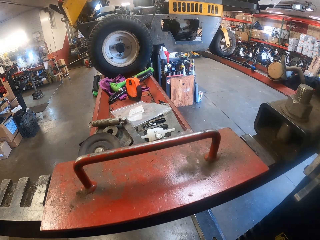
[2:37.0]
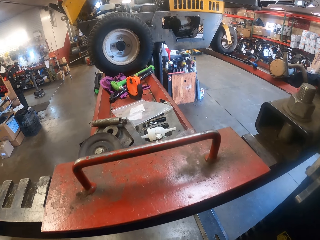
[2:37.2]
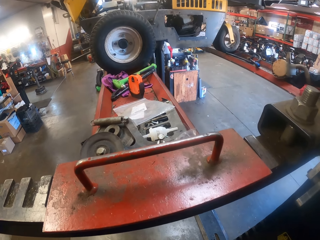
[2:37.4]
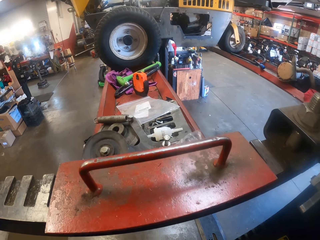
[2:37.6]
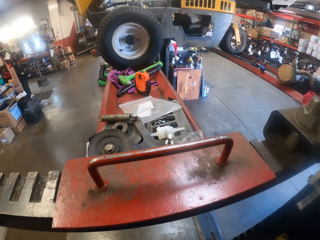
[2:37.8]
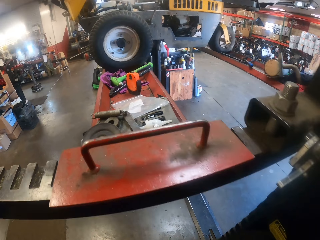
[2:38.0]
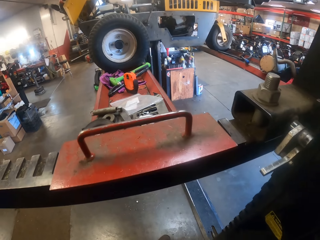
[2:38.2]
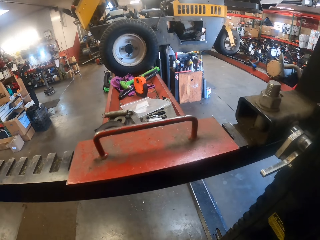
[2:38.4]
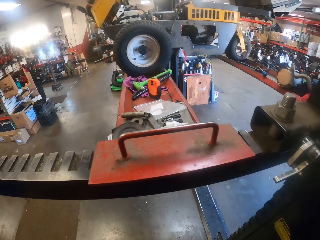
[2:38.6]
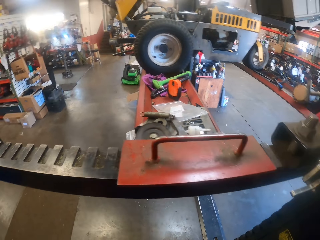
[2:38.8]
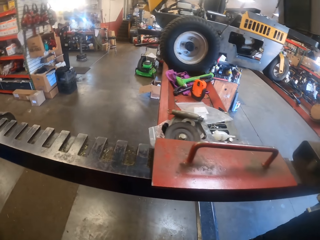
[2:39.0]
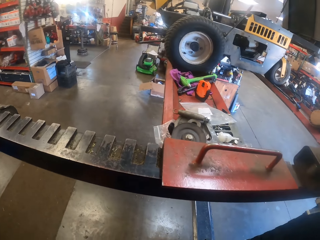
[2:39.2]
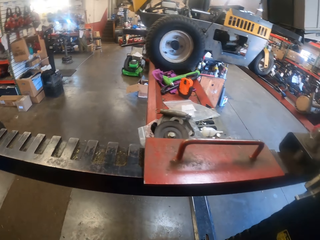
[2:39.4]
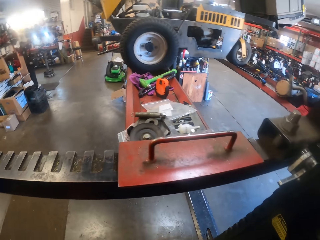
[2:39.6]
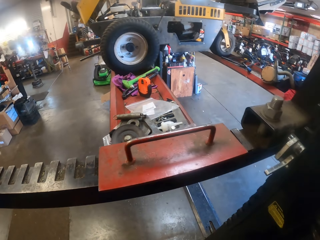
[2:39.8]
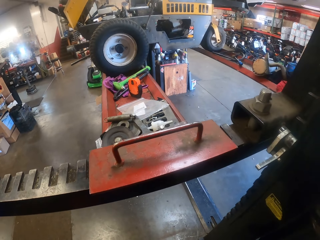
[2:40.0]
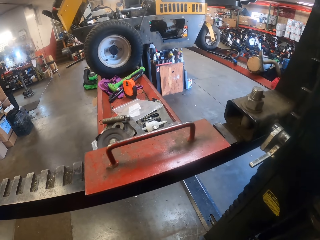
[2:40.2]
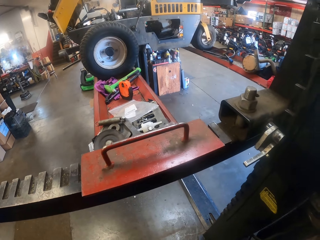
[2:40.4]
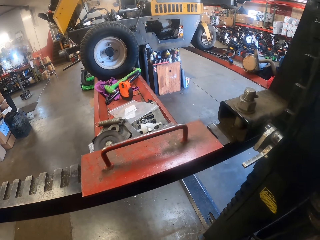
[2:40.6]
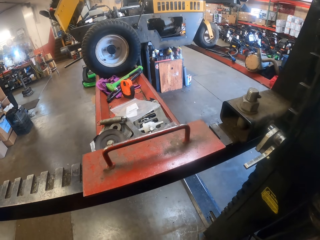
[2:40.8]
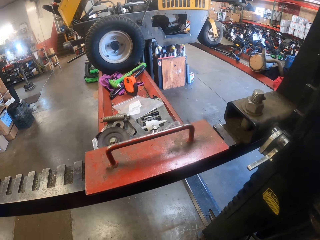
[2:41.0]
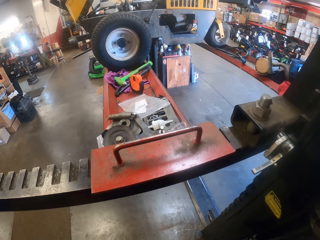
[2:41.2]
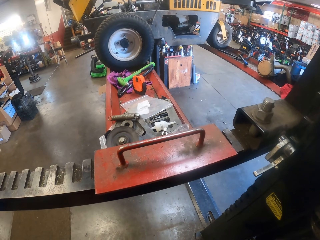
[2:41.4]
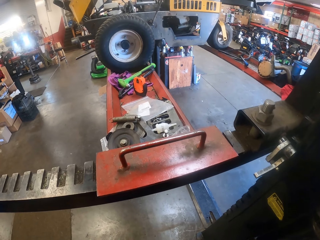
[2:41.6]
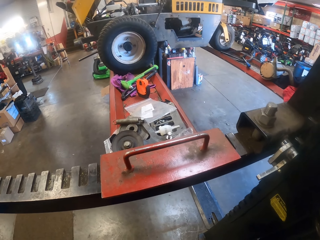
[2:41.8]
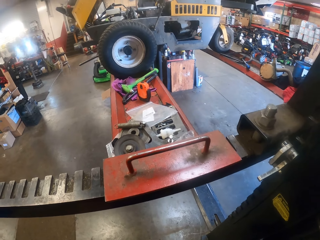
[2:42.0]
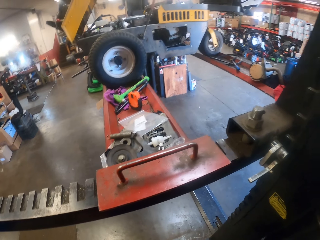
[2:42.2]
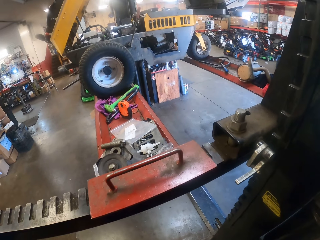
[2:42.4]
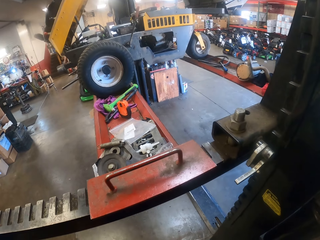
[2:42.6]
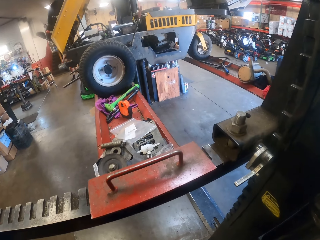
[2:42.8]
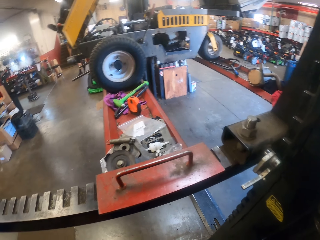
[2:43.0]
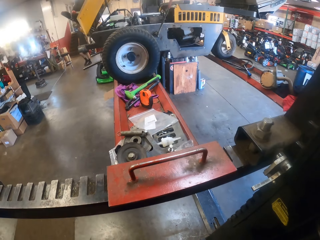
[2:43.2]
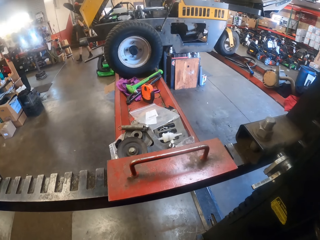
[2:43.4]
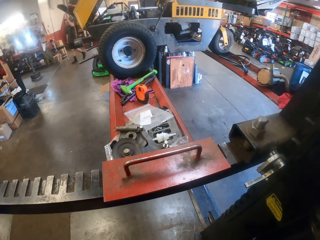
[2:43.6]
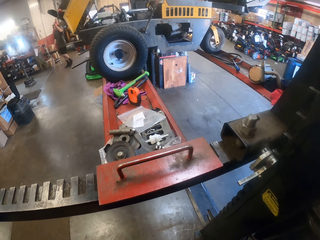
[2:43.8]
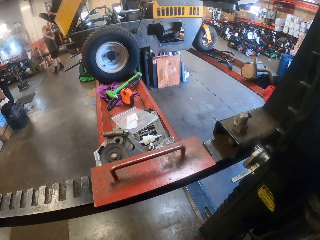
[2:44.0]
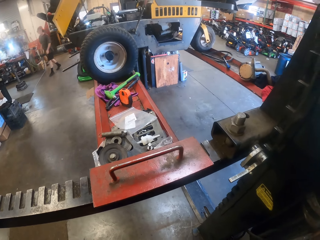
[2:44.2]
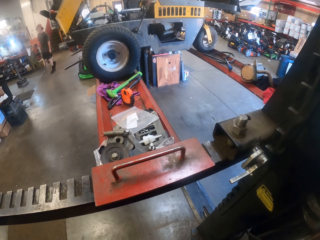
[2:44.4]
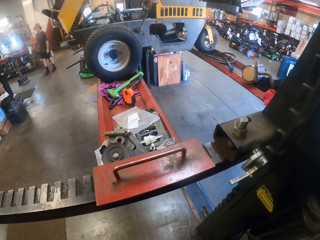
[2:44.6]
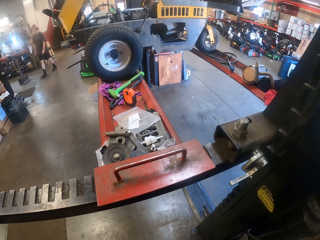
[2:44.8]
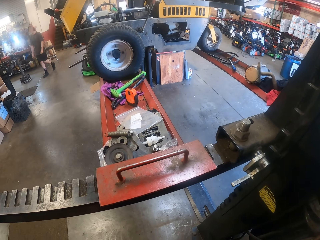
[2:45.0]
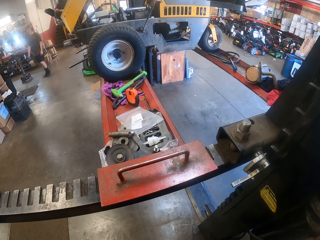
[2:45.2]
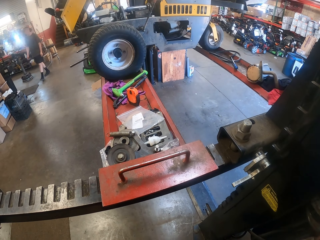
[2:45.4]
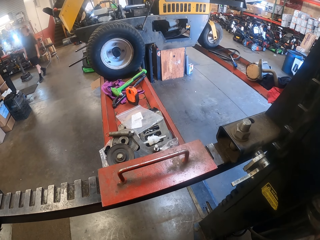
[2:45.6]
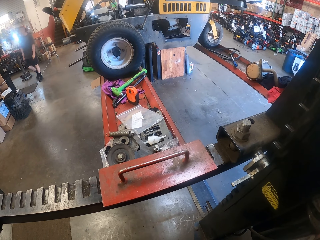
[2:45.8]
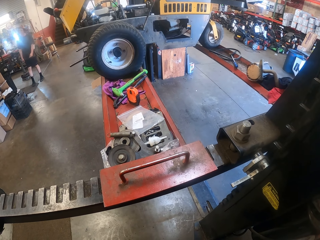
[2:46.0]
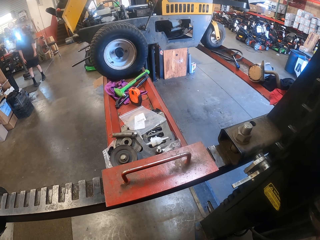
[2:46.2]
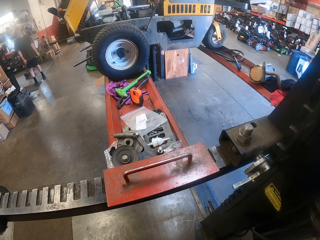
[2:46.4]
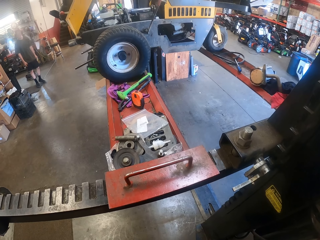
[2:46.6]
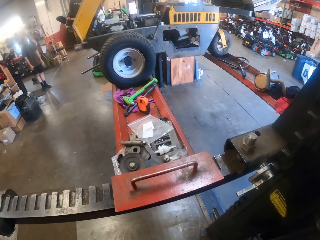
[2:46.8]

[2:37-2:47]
A man walks around. The man walks towards the lawnmower. The man holds a face cap on his head with his left hand. The man drops his left hand.

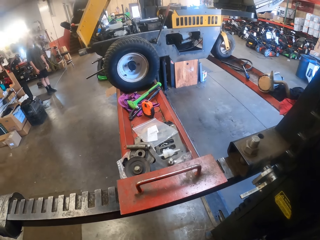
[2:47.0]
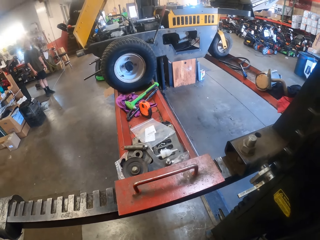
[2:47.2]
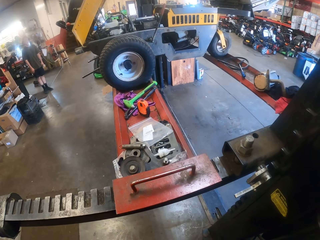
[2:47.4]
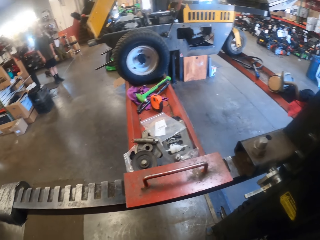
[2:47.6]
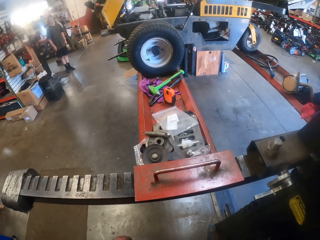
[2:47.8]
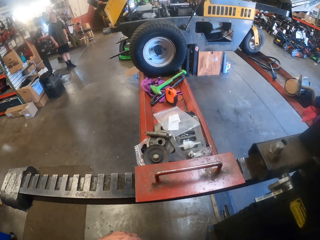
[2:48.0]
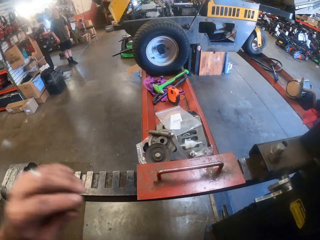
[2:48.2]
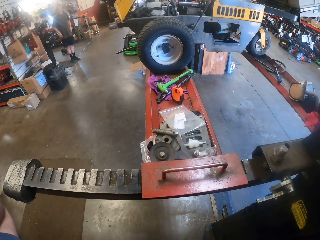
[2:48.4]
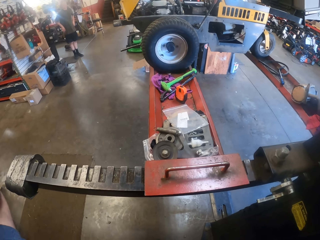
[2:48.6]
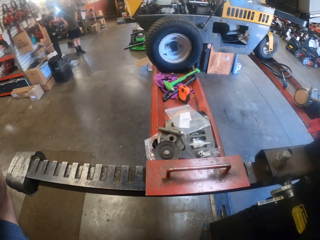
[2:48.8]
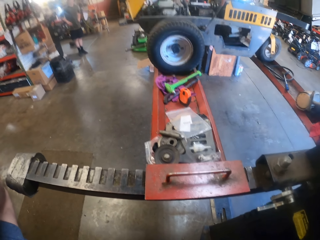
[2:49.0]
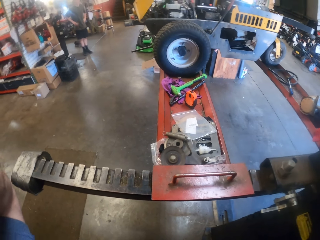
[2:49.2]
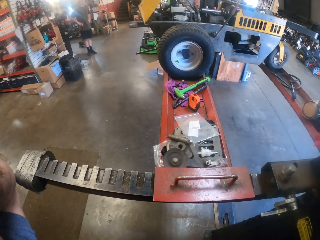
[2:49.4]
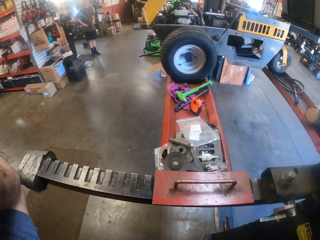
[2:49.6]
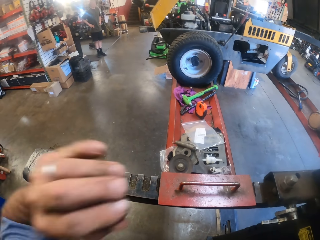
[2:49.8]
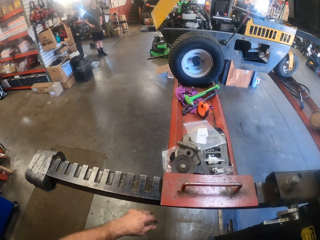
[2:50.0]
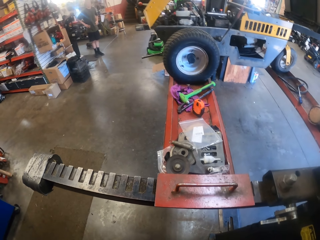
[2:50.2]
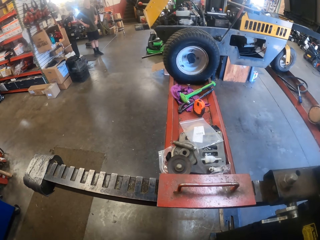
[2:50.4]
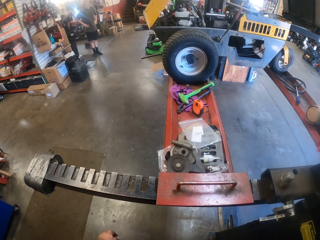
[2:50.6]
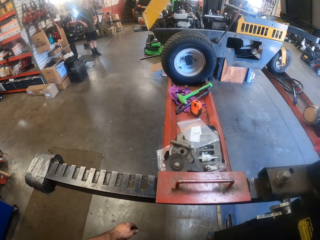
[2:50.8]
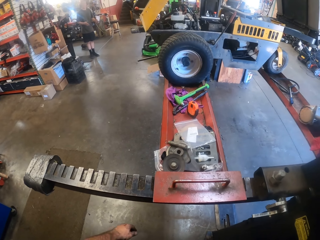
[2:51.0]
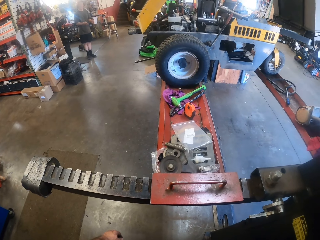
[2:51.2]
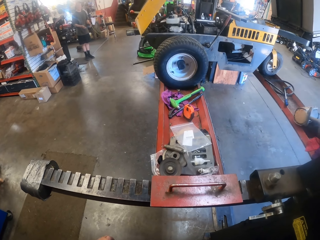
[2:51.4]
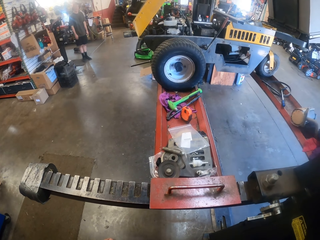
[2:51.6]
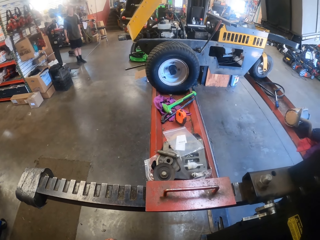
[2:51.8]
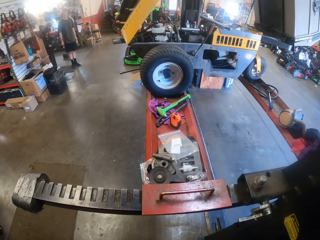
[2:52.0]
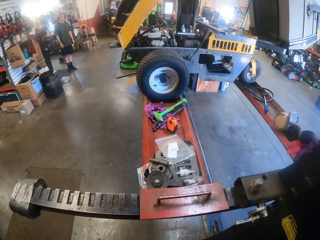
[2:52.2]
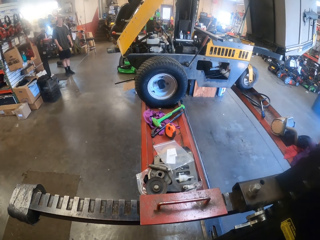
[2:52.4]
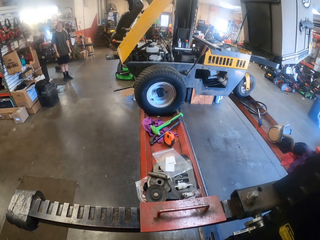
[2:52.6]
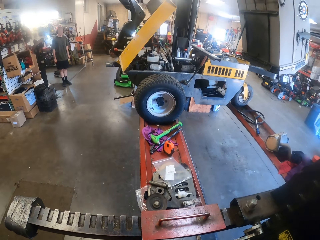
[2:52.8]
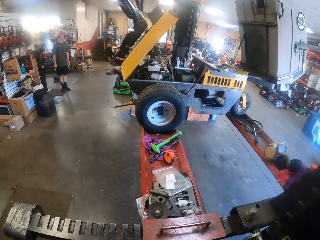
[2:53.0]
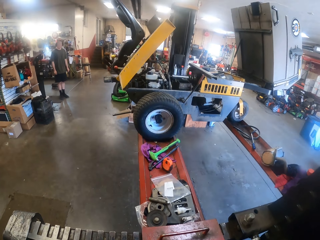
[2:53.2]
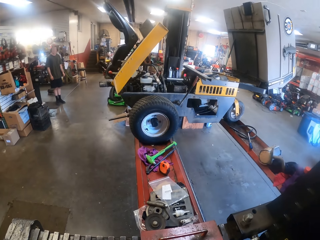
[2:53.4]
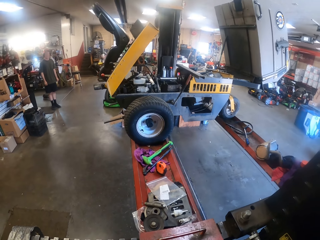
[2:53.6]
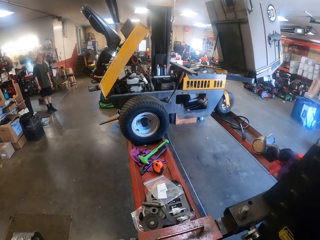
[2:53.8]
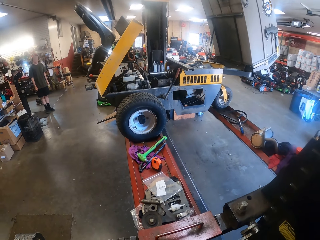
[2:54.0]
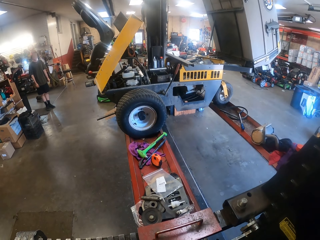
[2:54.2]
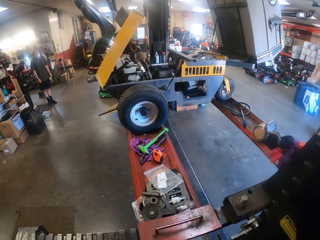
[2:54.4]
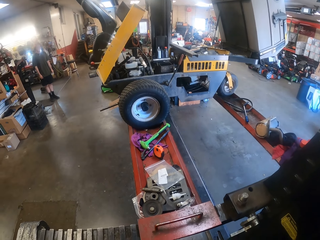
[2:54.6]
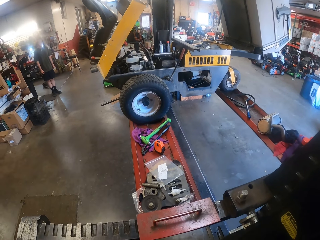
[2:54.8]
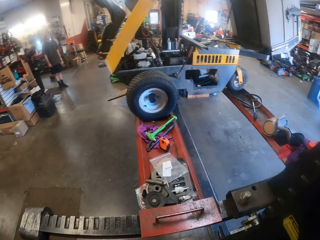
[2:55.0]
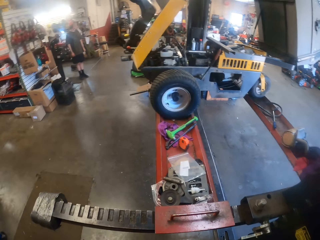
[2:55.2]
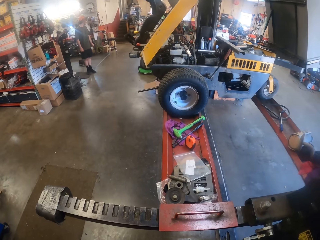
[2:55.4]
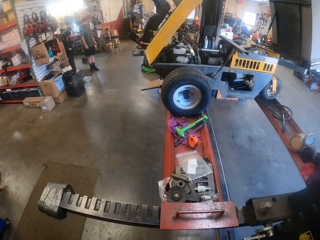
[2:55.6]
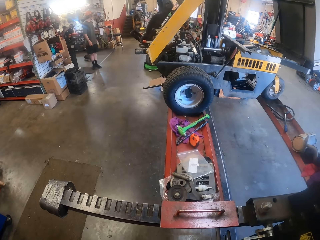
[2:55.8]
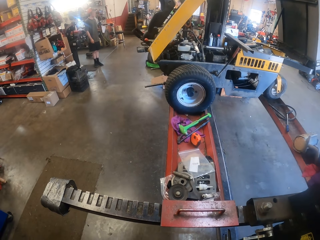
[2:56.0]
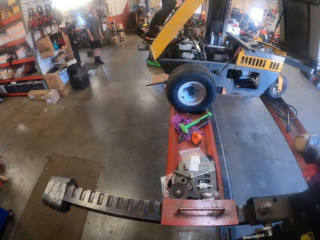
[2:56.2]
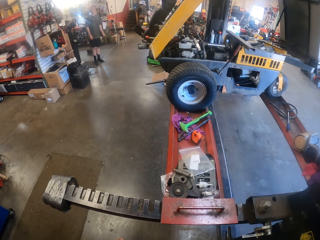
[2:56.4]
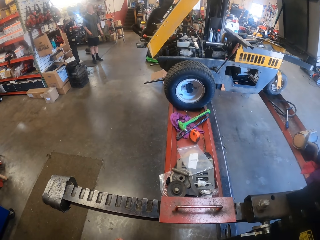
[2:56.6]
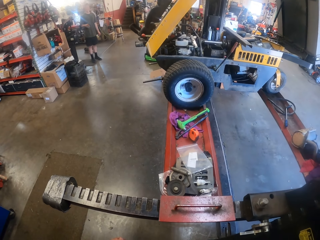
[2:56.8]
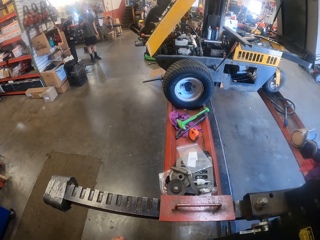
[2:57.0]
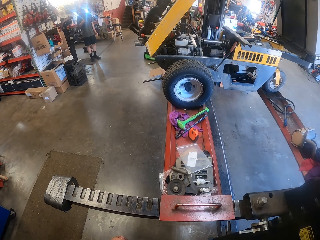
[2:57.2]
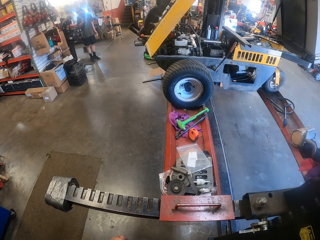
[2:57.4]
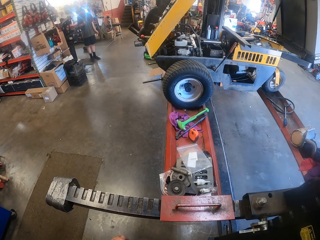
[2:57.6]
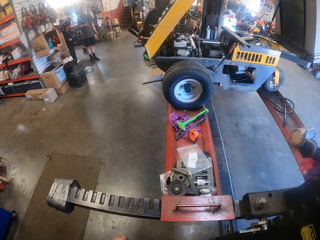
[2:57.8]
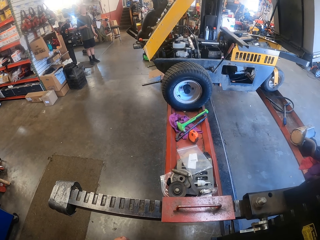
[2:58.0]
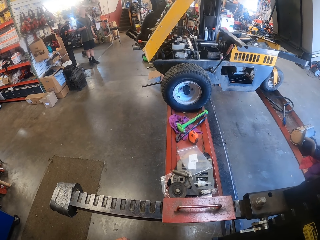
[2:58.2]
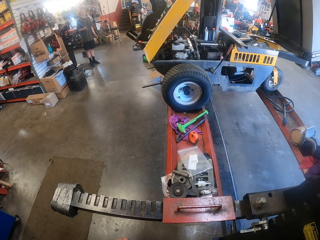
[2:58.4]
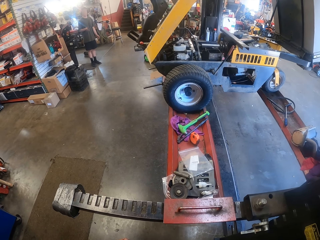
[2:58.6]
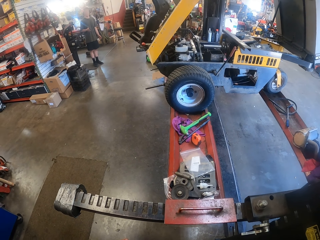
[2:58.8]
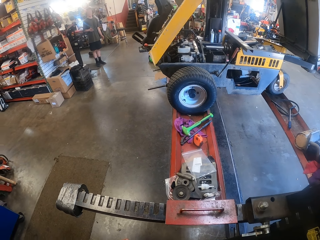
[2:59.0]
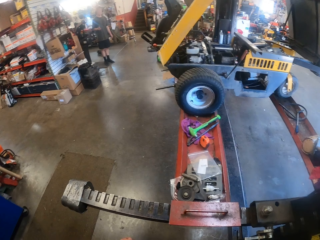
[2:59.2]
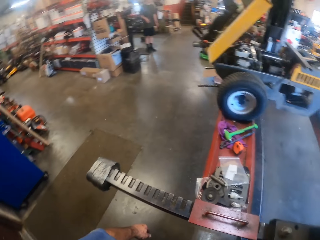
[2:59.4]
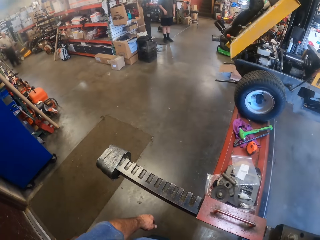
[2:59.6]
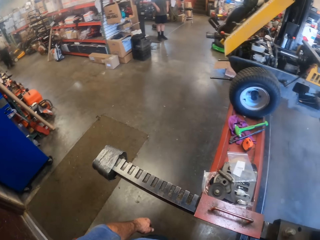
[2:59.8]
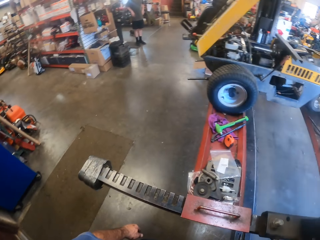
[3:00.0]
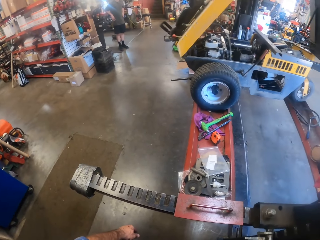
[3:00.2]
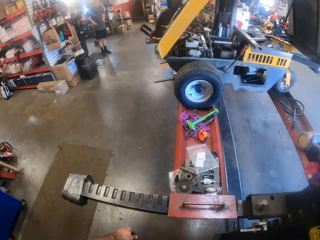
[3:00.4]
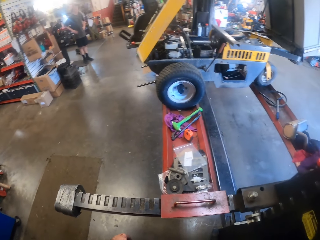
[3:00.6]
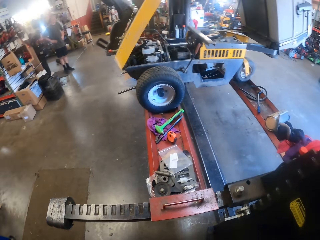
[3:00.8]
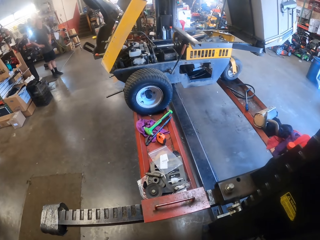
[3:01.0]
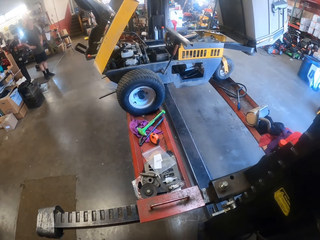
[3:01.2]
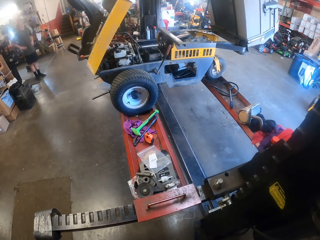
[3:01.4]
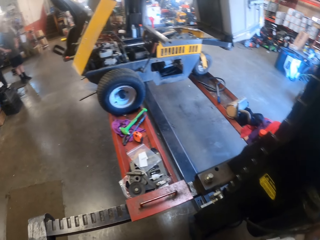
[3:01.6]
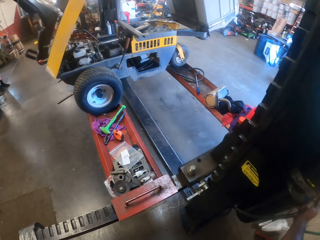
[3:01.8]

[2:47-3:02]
The man walks around. The camera wearer lifts the hand. He interacts with the man. The man puts his hands on his waist. The camera wearer touches something. He adjusts the camera on his face with his left hand. He moves the hand. He looks around. The man moves both hands. The man moves the leg. The man moves the hand. The man explains with his right hand. The camera wearer looks around. Another man walks around the workshop.
